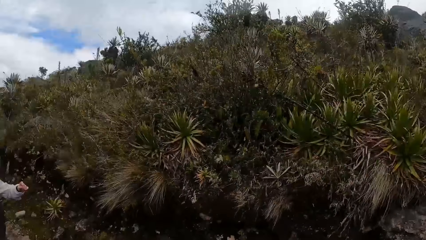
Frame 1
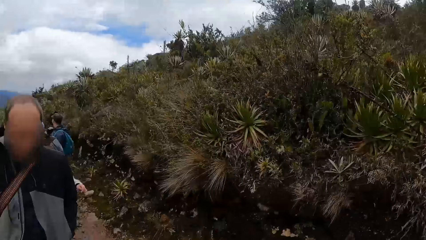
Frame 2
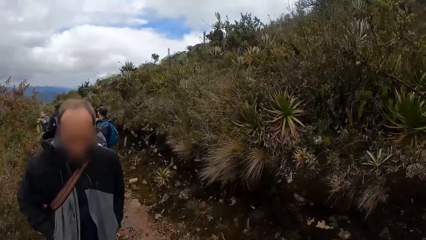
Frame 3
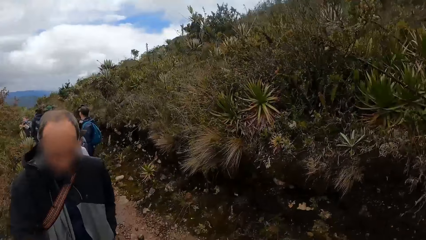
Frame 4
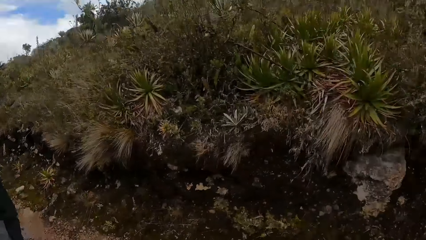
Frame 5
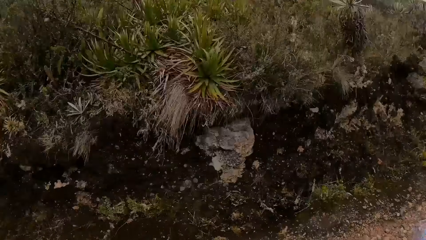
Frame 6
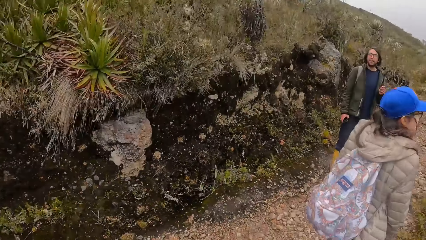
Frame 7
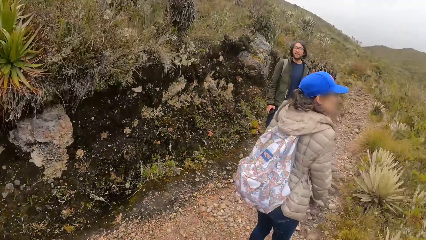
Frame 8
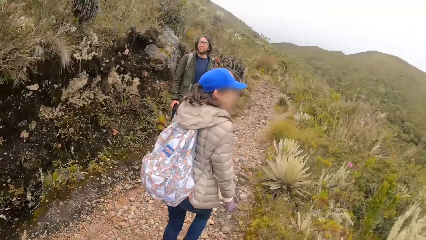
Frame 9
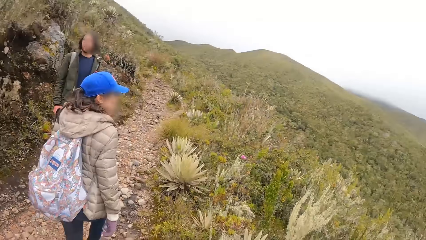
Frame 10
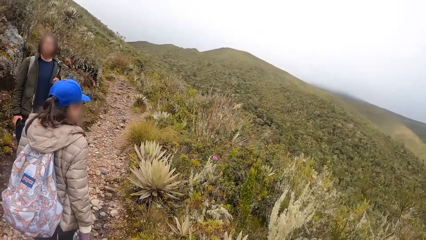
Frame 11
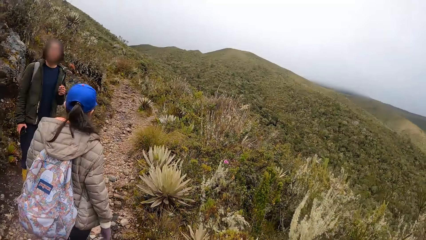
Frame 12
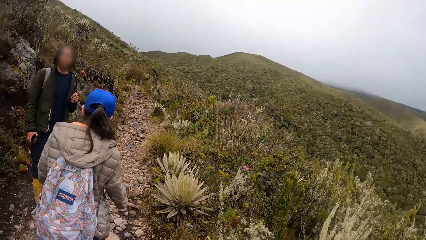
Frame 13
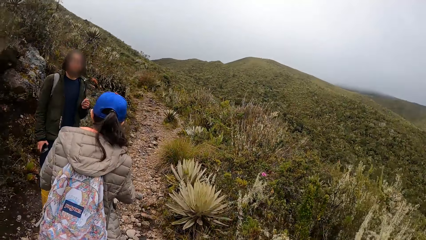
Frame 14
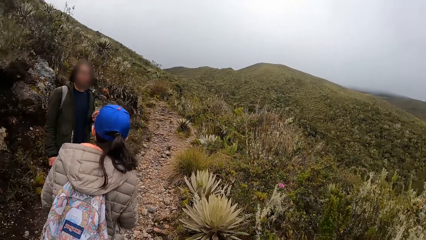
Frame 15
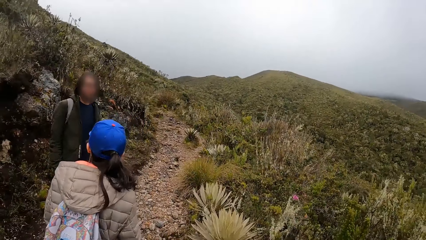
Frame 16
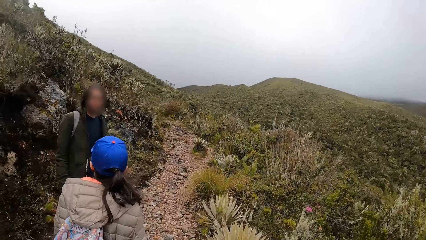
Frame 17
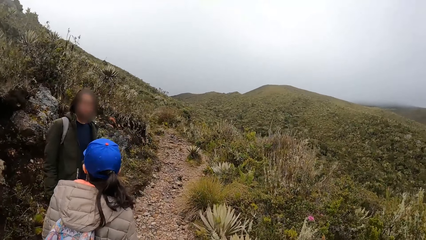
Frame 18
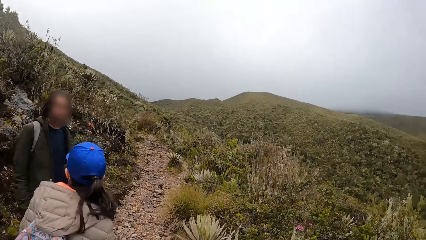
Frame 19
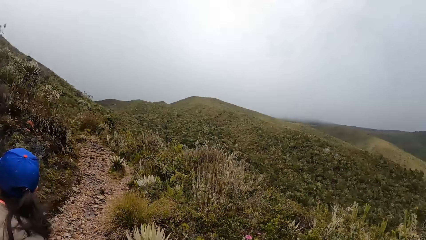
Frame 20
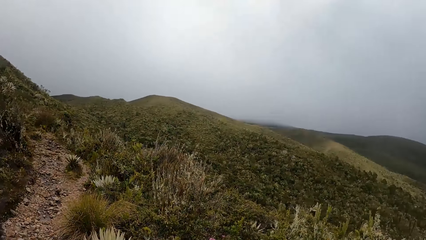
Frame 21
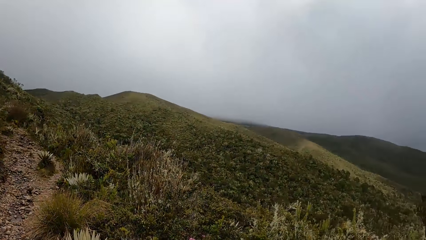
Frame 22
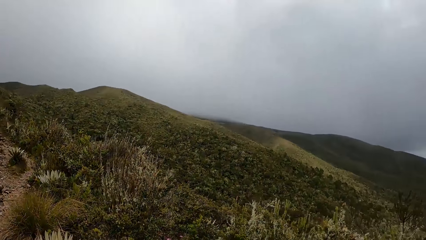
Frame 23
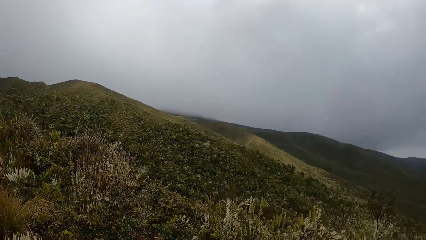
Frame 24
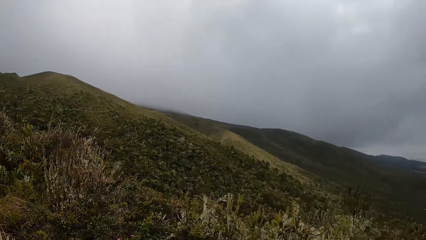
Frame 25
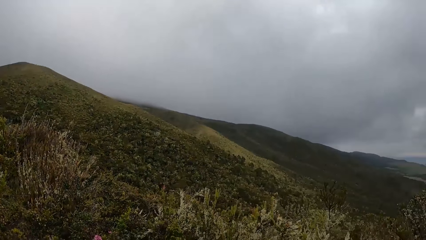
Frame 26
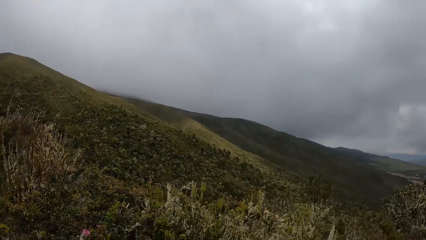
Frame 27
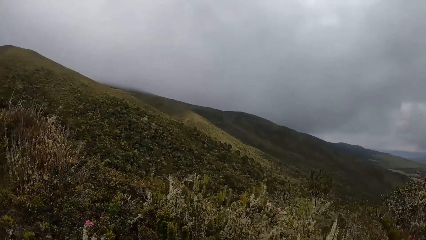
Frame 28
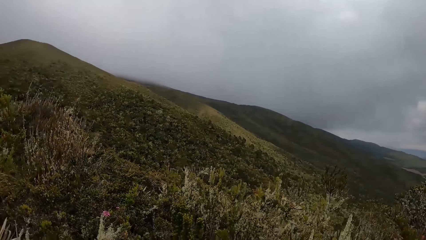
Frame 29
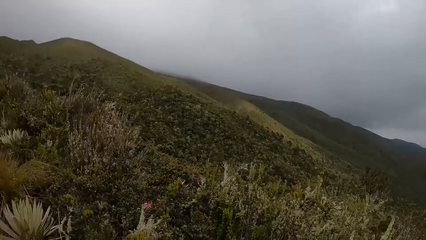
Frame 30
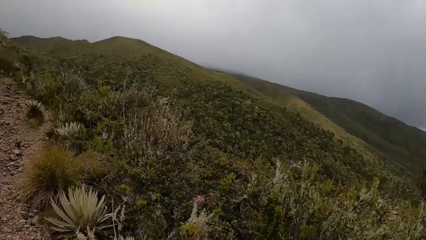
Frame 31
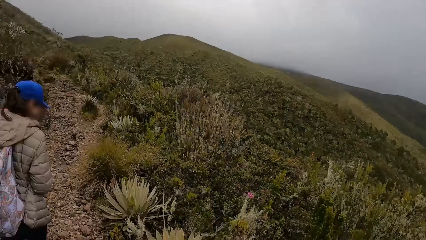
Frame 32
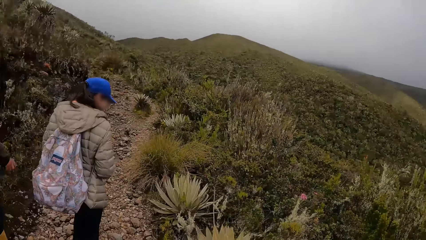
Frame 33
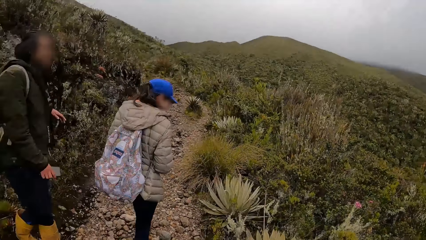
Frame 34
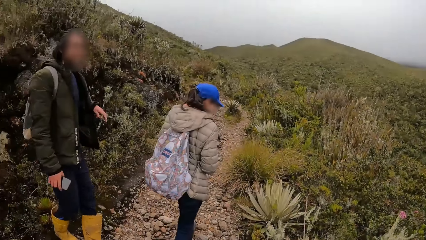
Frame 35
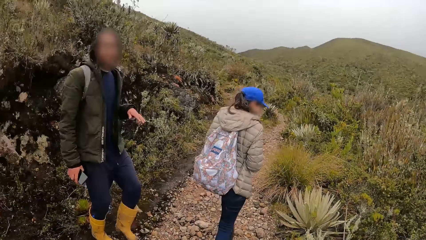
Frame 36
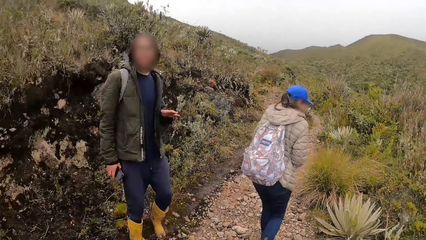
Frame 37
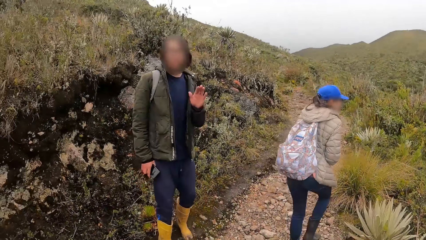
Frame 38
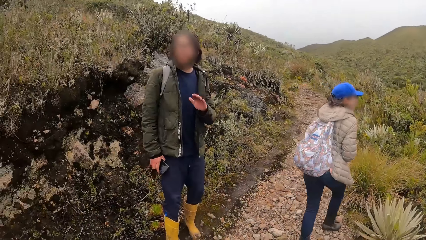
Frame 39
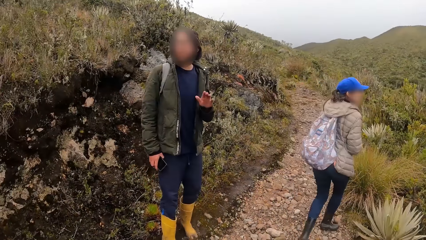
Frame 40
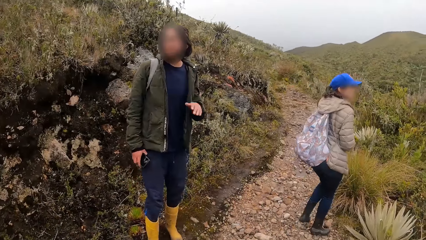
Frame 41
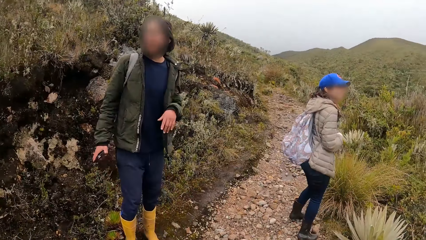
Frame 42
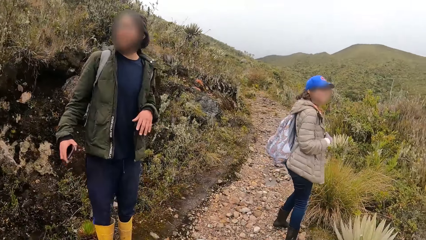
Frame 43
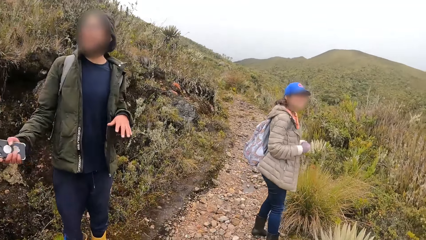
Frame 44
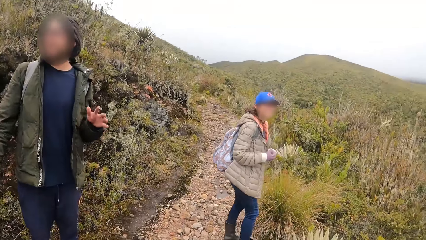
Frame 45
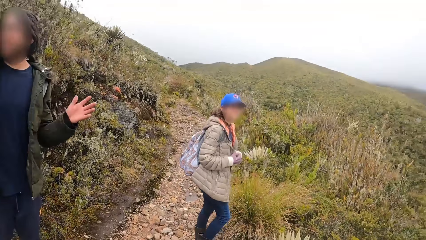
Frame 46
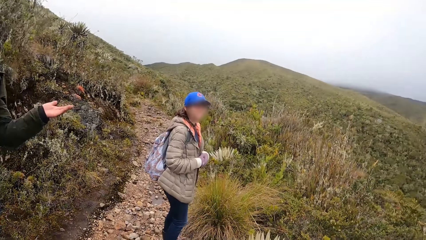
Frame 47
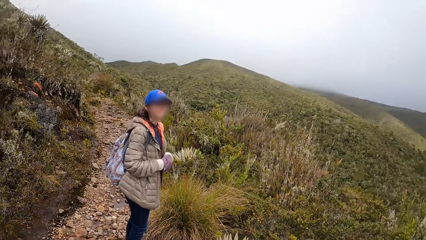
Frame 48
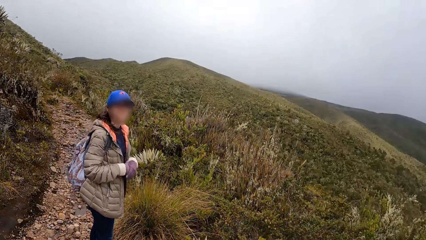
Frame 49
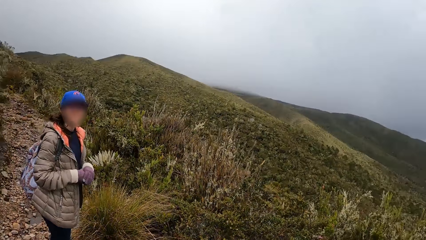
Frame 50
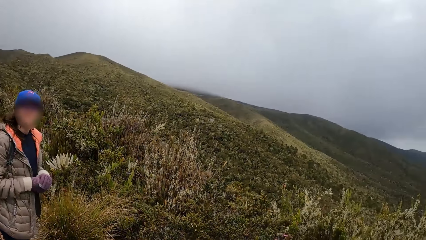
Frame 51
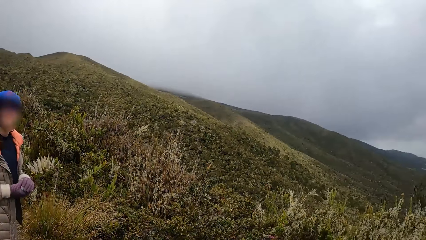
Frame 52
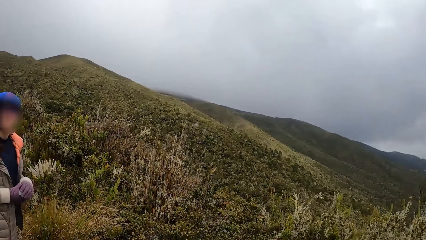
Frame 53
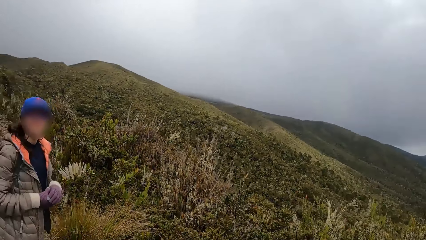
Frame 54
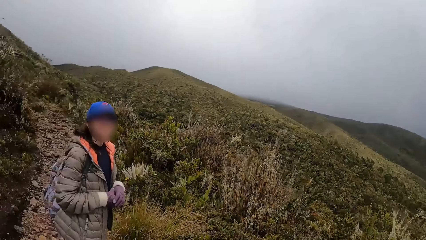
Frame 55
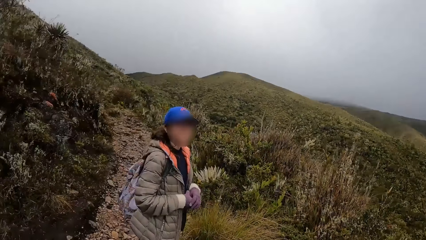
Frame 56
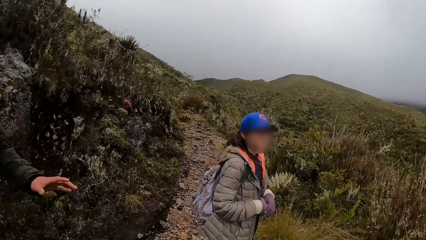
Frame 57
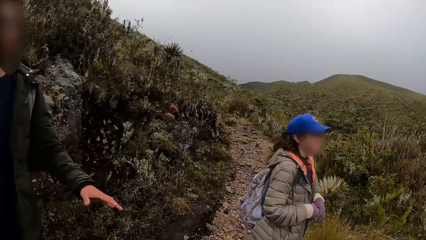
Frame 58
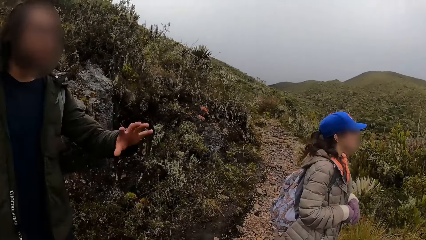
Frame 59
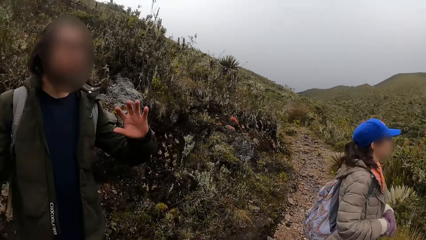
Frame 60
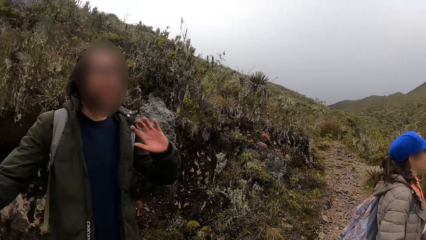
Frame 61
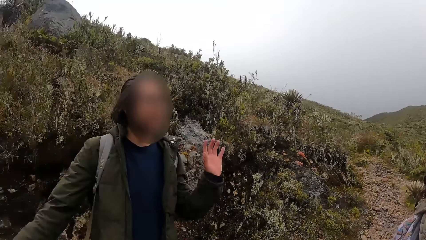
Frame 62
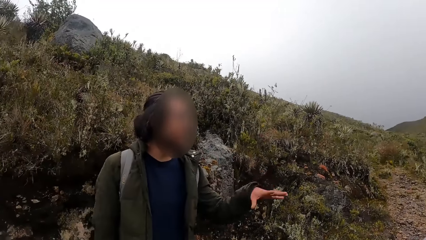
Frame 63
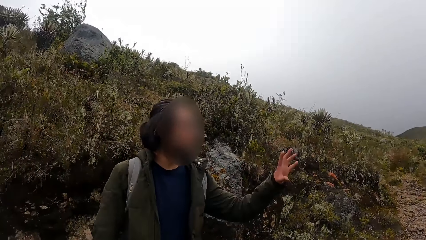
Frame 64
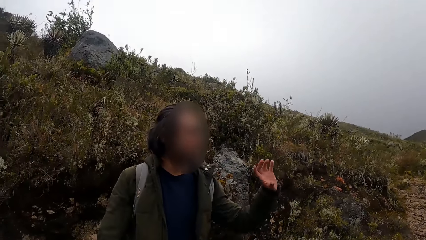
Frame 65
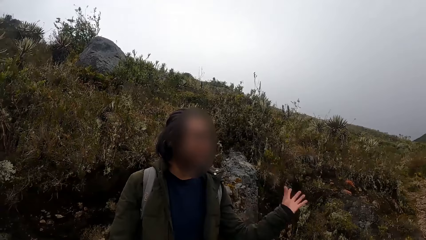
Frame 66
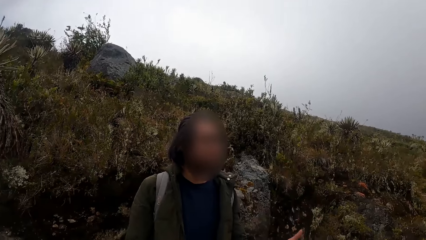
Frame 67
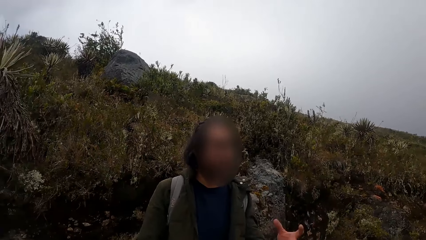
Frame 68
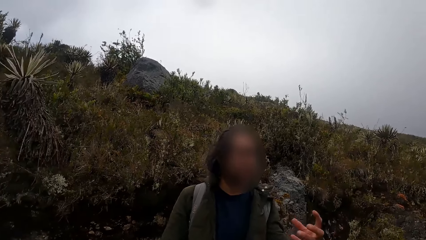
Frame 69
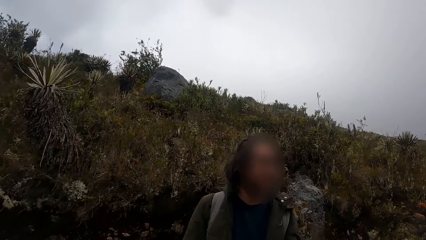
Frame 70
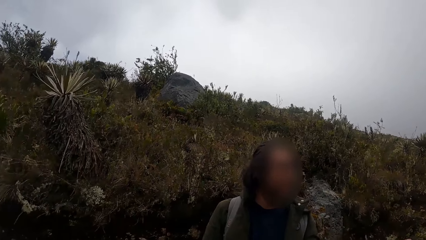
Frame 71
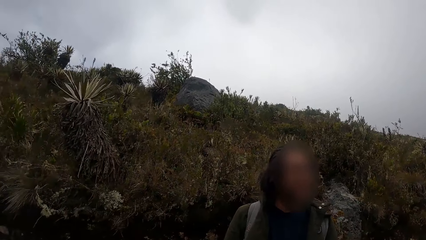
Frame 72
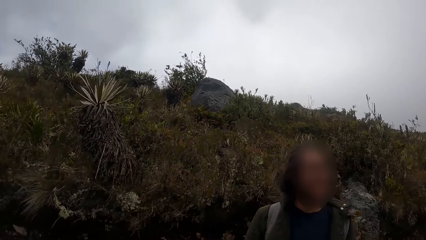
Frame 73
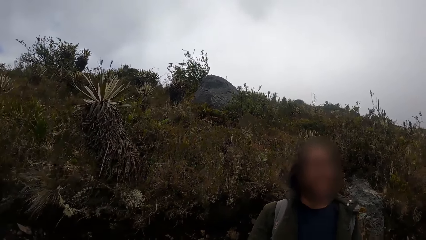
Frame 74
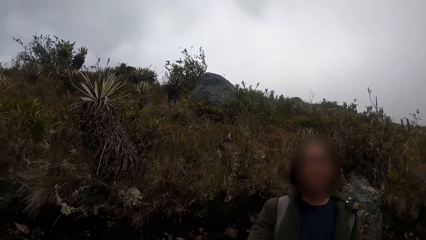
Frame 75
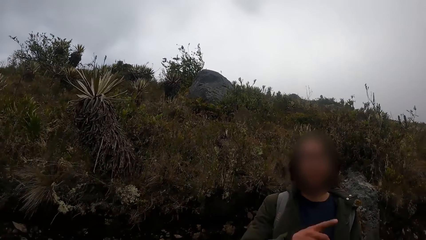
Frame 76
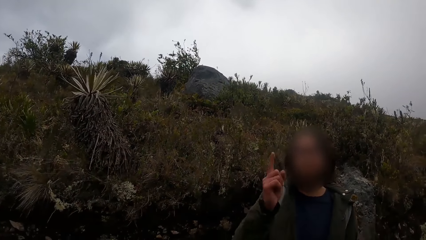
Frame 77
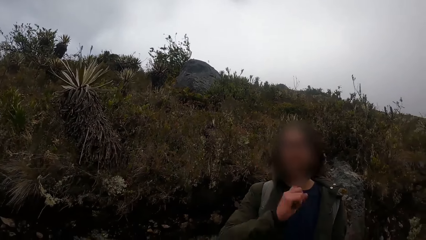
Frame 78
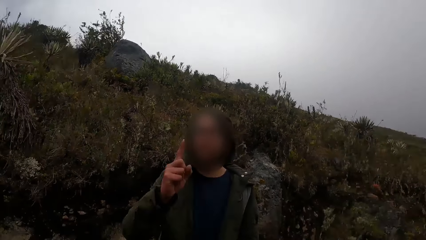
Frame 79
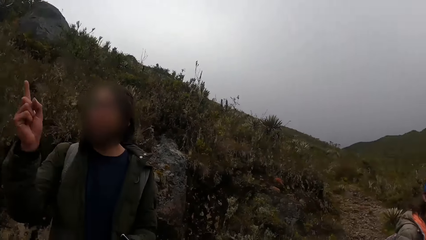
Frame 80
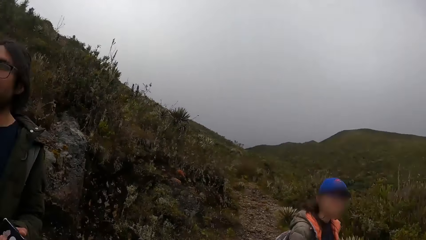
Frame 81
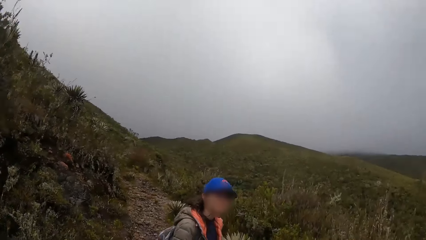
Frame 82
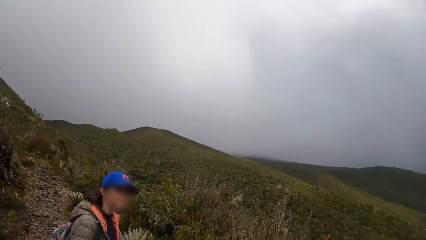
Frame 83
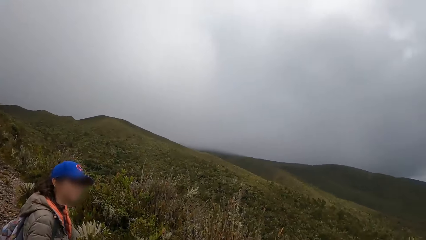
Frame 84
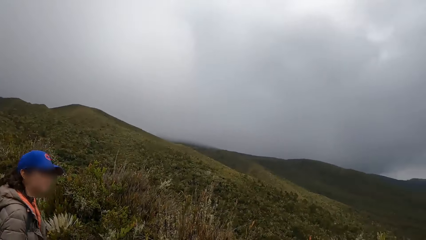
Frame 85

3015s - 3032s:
The man gestures towards the camera wearer and the group of people with his hands. The man converses. The camera wearer stares at the trees and the mountain. The man converses.
